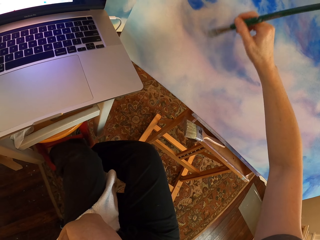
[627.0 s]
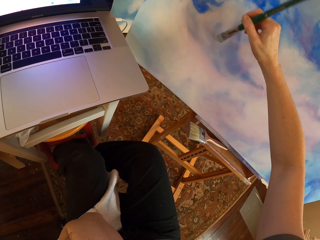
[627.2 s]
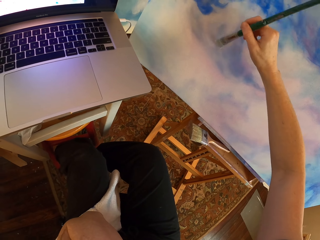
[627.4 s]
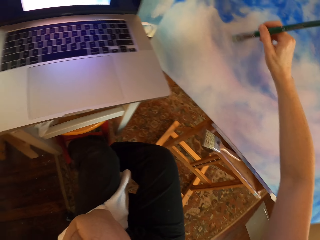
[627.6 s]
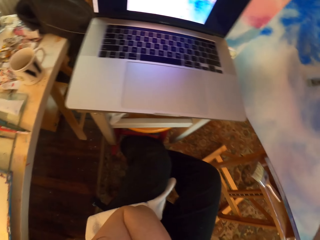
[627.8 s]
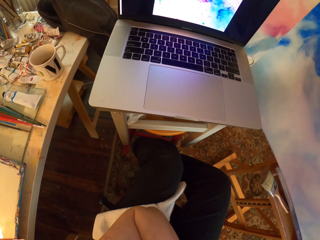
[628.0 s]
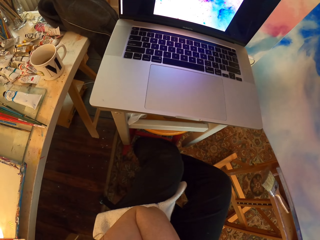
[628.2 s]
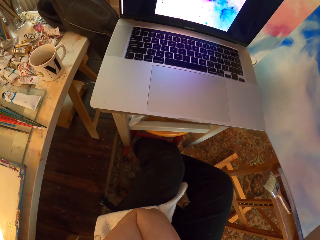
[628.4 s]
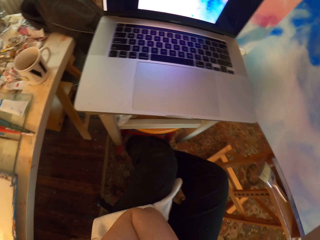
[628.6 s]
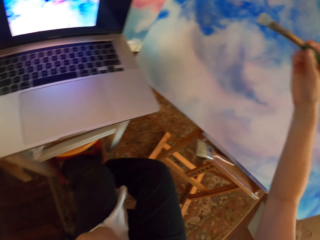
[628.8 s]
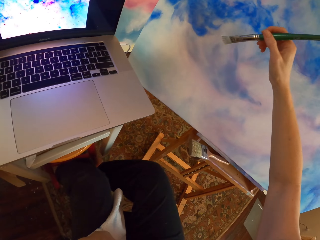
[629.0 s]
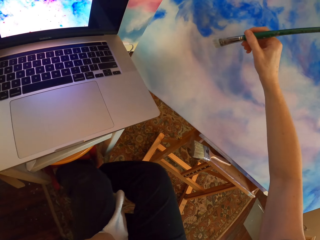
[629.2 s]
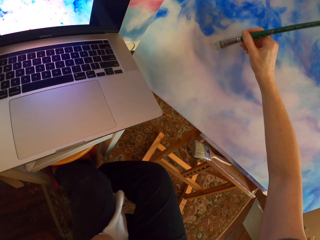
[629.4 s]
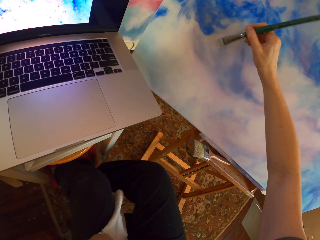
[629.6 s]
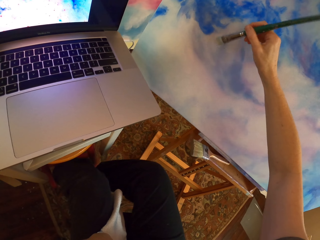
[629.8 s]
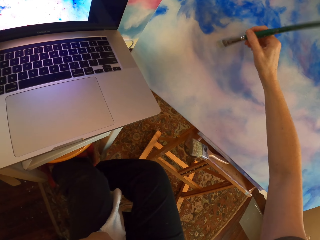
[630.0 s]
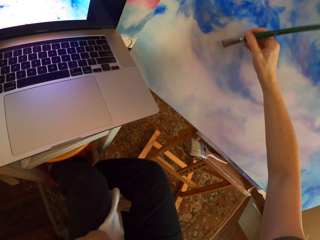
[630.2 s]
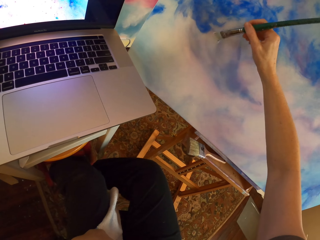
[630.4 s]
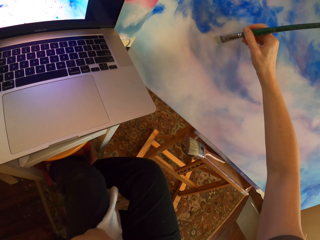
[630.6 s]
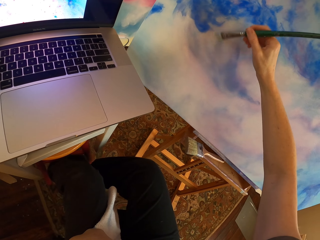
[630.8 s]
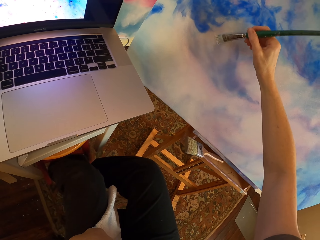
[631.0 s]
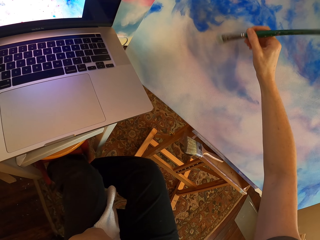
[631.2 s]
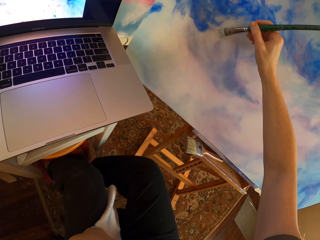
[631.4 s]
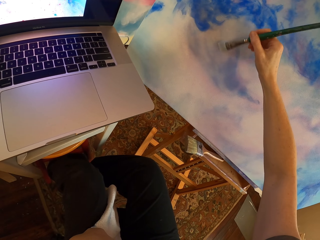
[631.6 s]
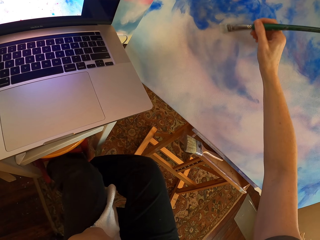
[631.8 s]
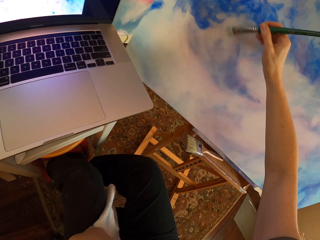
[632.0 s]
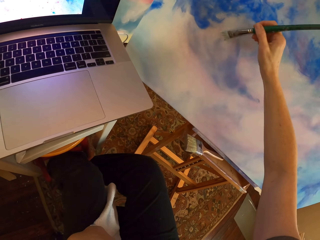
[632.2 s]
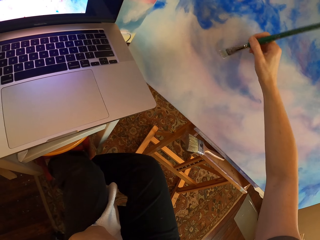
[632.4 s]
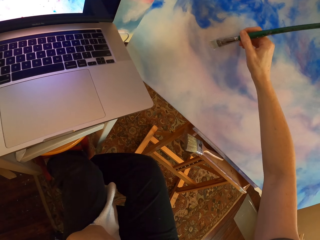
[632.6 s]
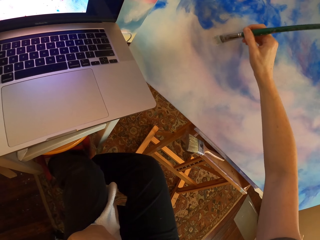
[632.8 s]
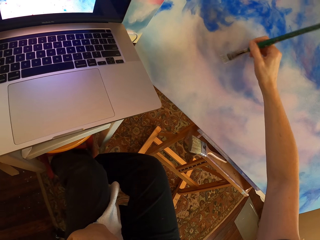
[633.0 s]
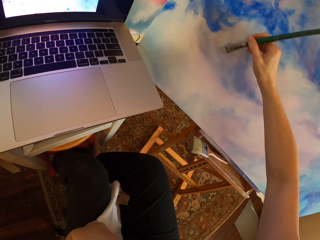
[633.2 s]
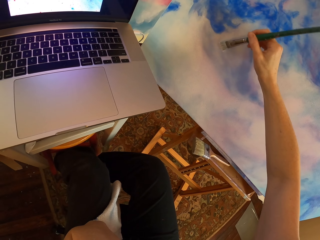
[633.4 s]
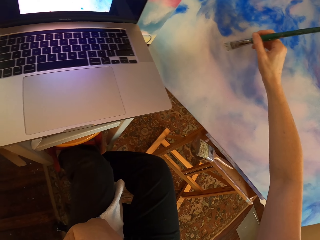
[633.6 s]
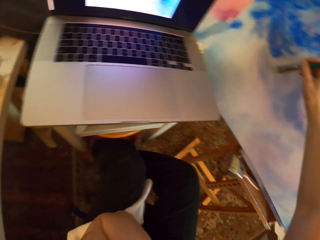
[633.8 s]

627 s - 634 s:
The camera wearer stares at the laptop. They paint the board or canvas with a paintbrush.

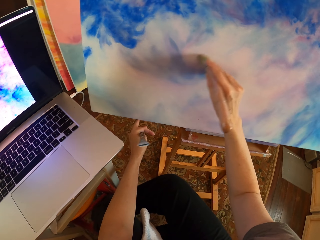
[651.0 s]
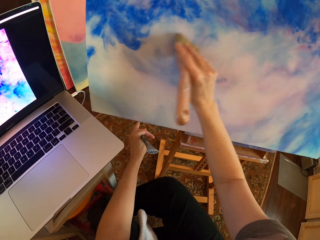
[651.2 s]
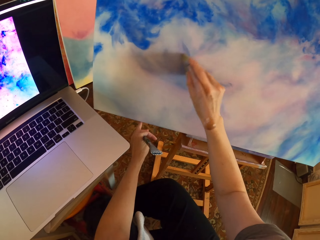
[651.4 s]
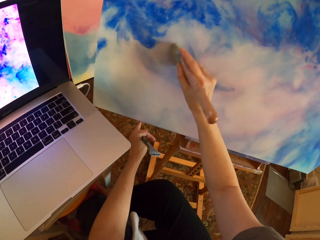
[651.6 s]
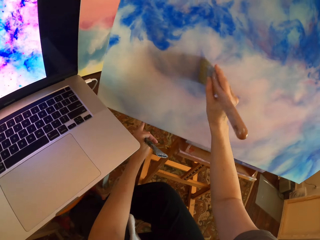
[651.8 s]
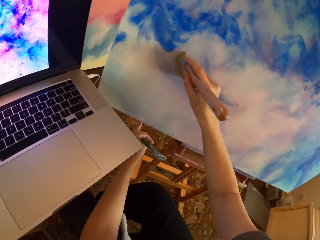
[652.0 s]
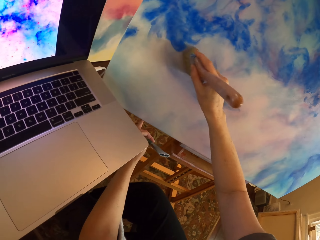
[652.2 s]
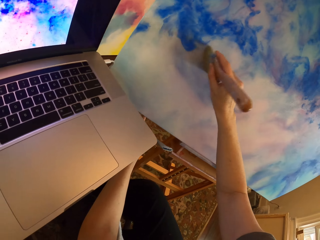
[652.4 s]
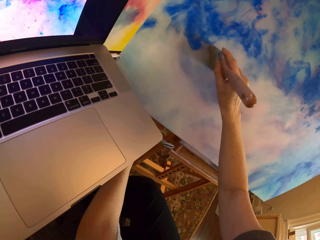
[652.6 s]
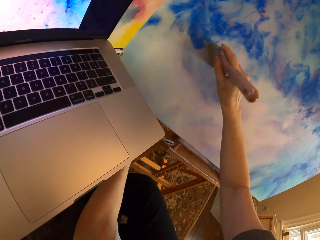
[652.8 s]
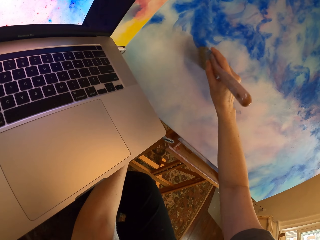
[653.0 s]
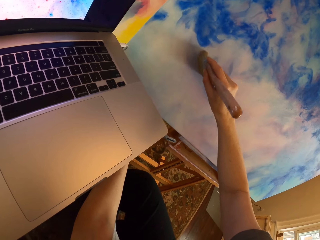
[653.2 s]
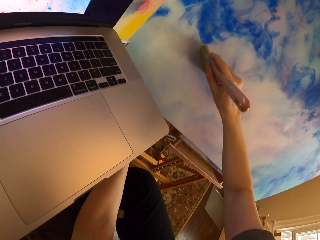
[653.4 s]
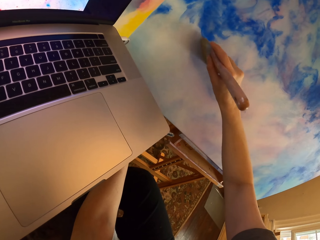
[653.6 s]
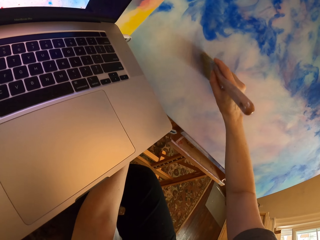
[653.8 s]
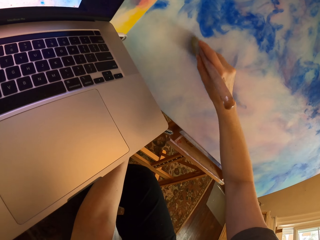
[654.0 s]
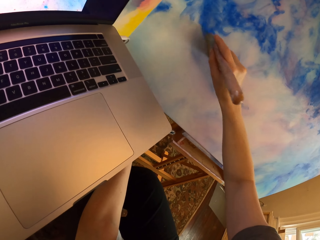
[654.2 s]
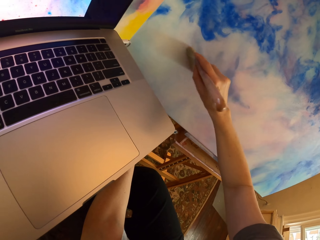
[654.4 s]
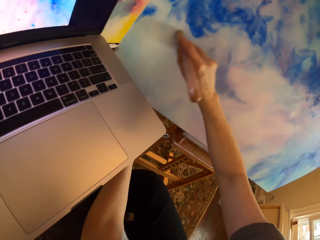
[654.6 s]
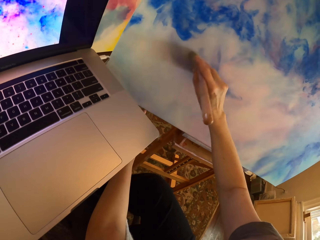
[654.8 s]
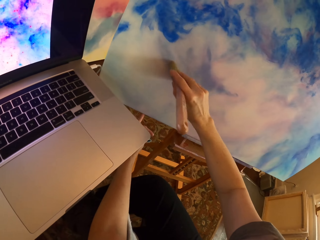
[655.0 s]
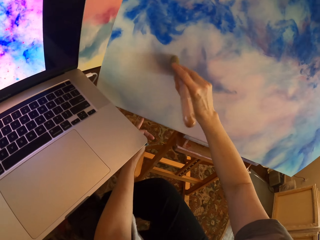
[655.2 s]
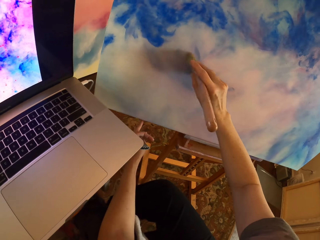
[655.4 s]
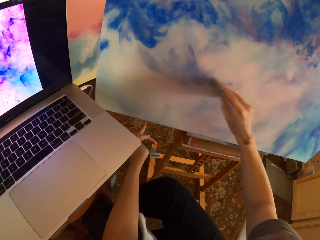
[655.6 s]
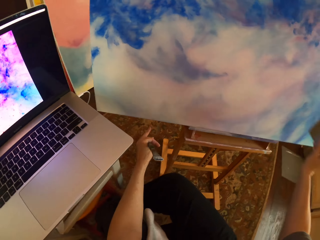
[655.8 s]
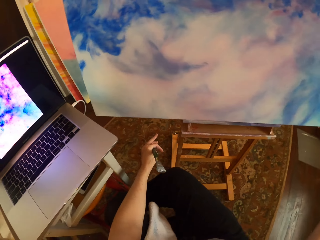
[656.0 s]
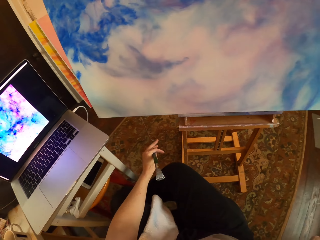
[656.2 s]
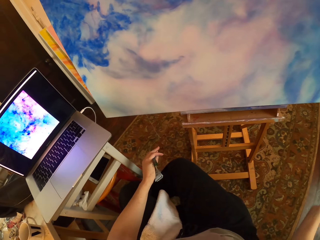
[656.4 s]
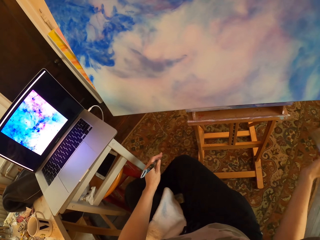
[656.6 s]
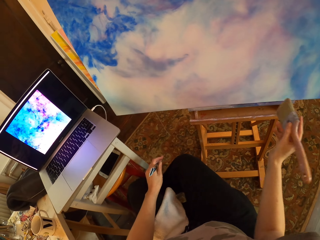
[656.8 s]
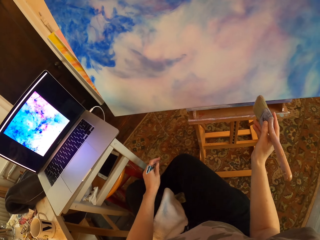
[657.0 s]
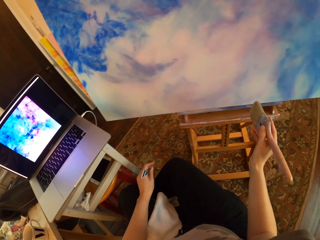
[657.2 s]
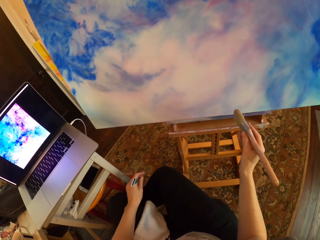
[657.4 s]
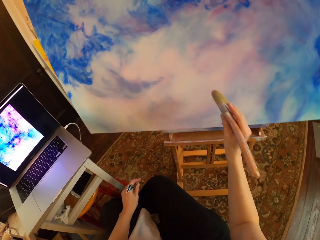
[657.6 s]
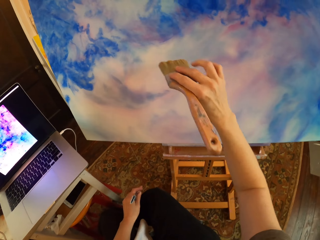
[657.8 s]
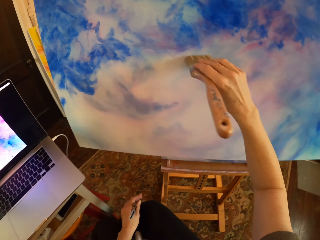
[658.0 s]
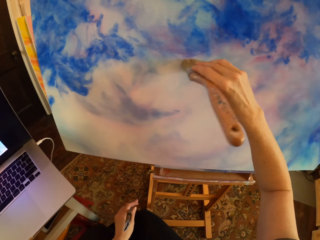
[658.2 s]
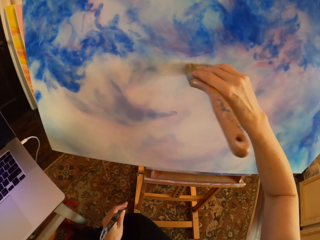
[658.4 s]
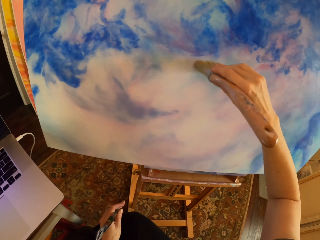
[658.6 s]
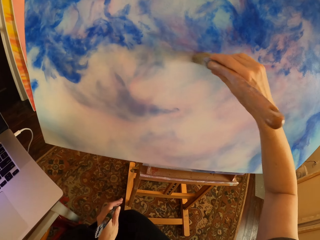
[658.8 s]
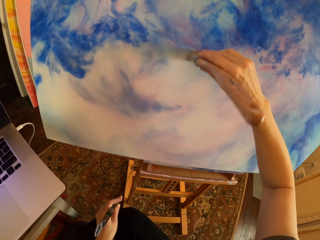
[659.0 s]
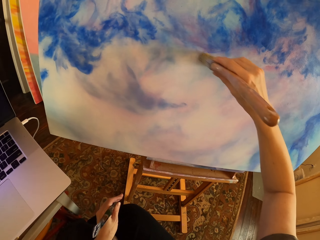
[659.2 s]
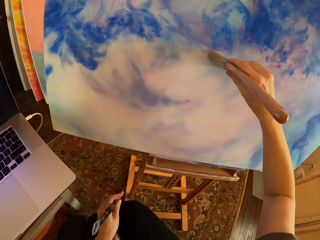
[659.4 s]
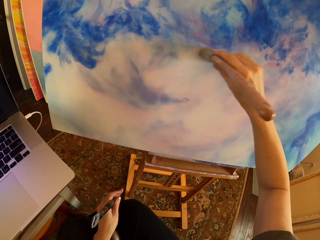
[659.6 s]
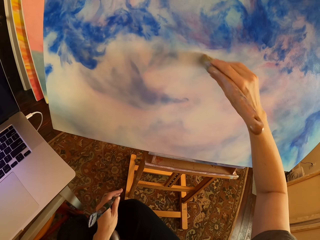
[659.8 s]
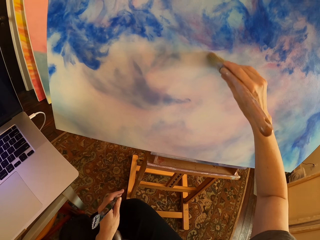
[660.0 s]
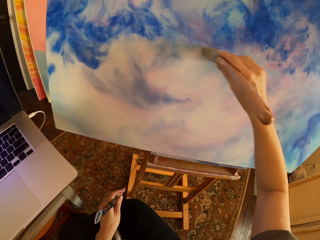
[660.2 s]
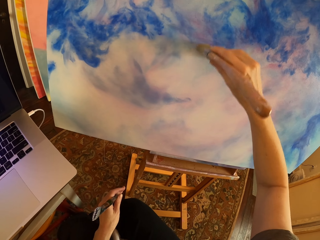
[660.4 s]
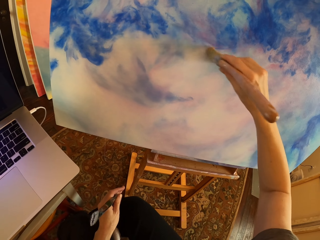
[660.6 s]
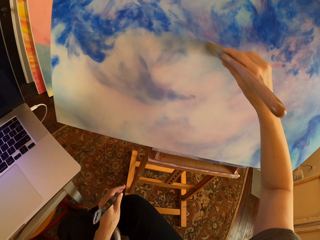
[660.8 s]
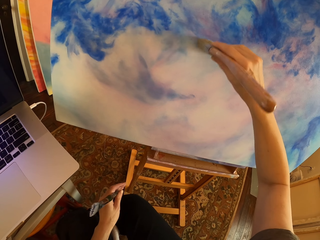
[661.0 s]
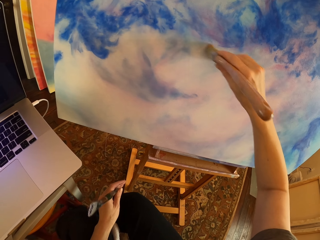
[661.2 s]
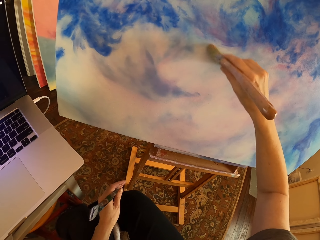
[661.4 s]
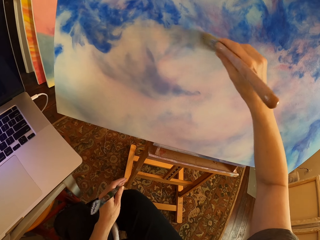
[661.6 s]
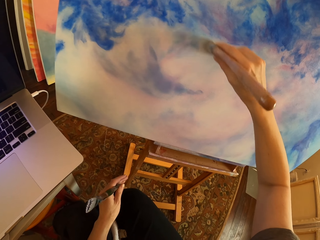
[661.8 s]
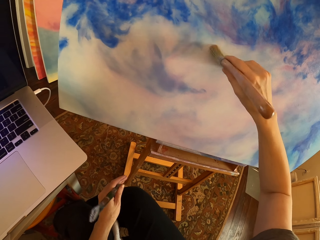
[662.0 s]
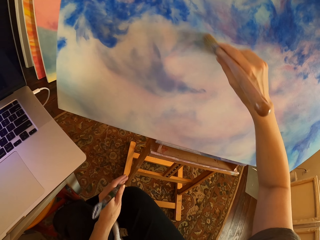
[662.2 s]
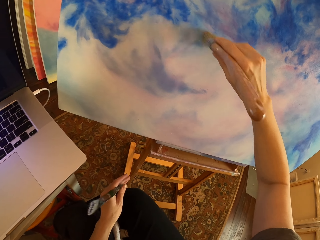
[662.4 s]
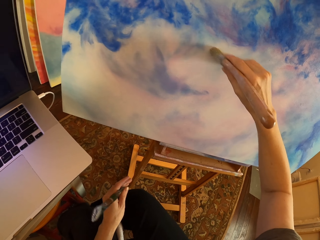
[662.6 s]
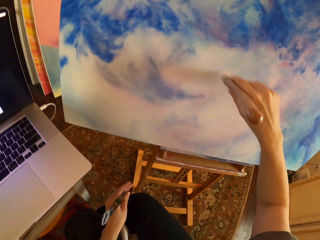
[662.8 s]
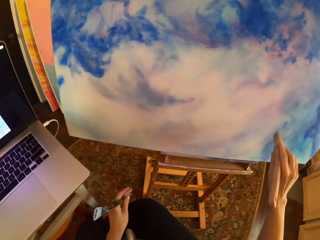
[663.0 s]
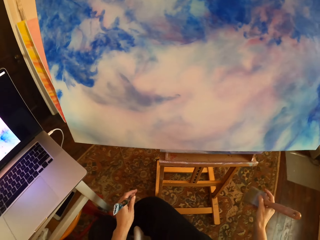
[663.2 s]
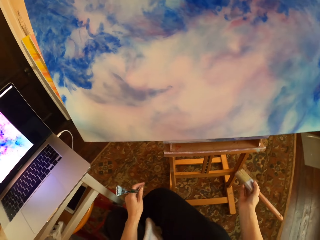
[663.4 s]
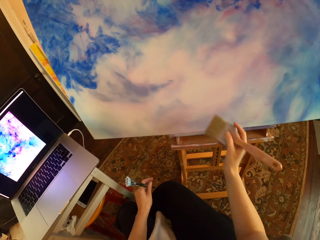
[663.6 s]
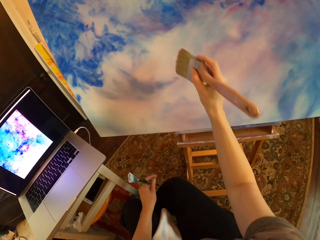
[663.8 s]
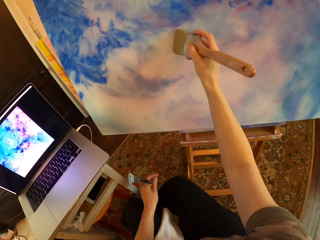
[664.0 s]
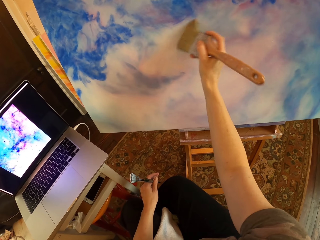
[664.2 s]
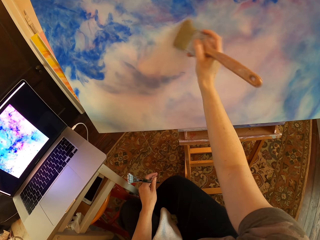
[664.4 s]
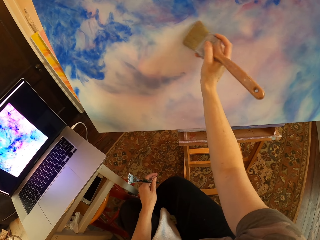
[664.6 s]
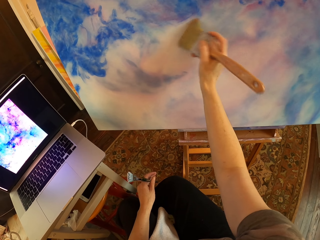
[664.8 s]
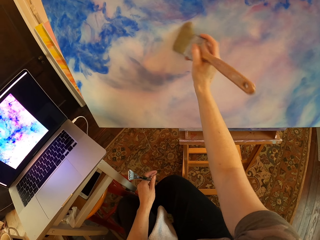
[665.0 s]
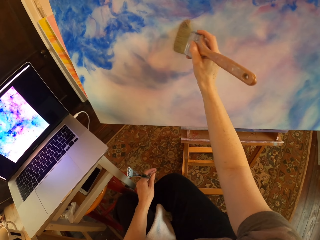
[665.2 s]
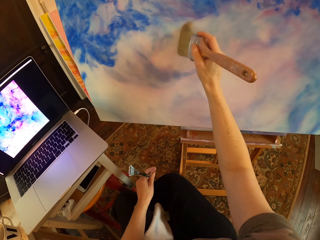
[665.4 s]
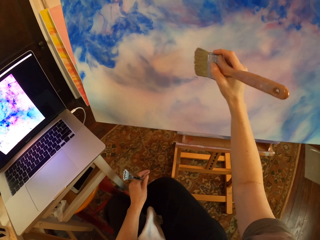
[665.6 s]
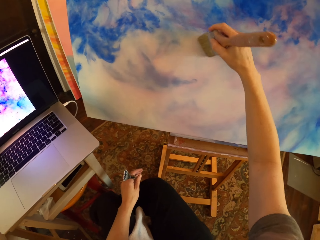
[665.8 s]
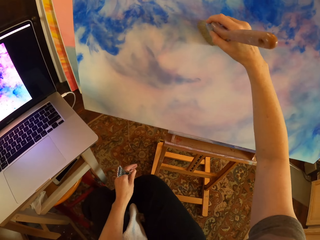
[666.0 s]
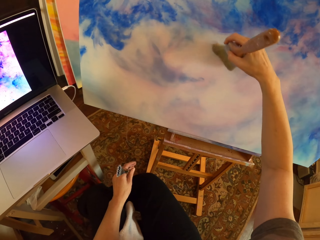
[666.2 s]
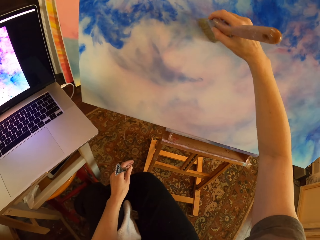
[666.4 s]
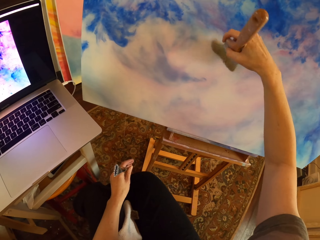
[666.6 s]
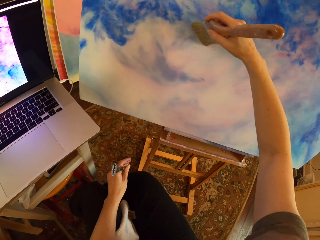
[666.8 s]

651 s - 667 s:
The camera wearer brushes the canvas. They pull back the right hand and move the right hand. They look at the board or canvas and look around. They lift the right hand and brush the board with a paintbrush. They pull back the right hand, lift the right hand and brush the board with the paintbrush.
